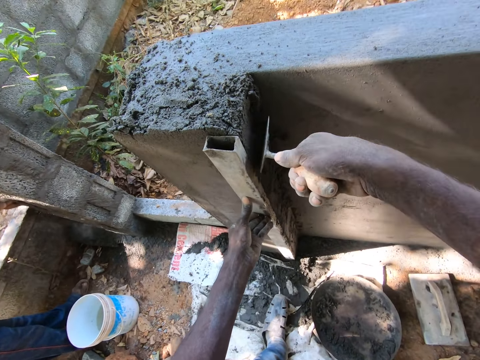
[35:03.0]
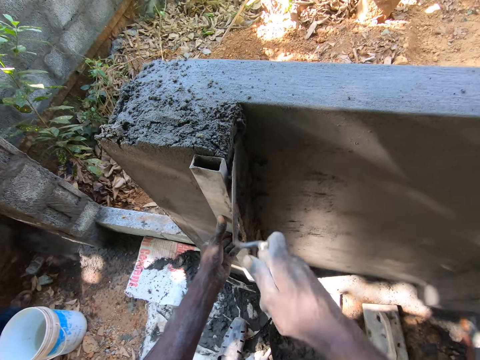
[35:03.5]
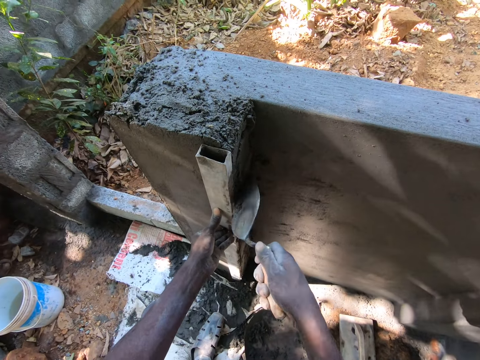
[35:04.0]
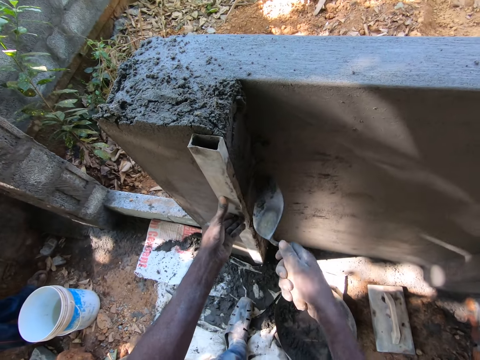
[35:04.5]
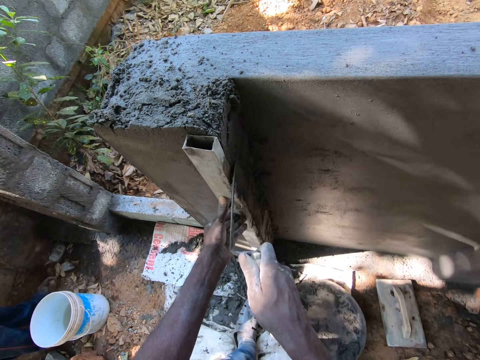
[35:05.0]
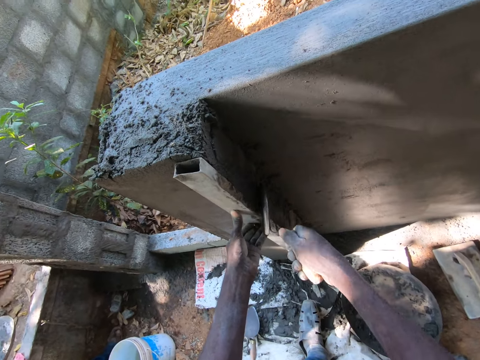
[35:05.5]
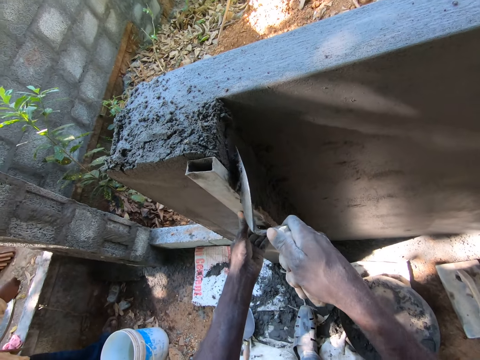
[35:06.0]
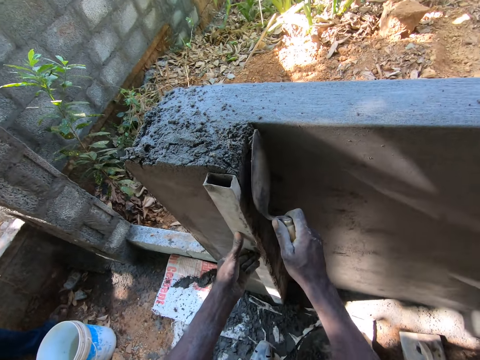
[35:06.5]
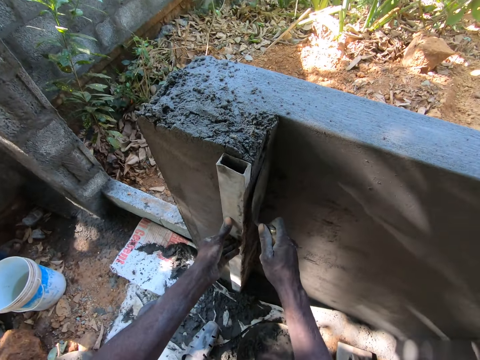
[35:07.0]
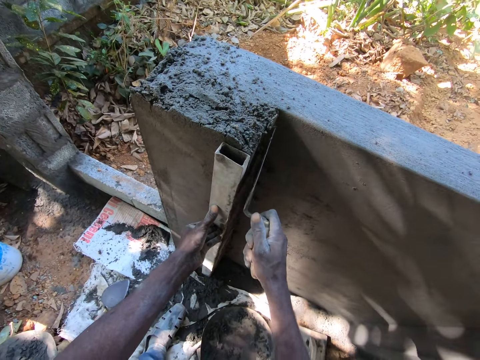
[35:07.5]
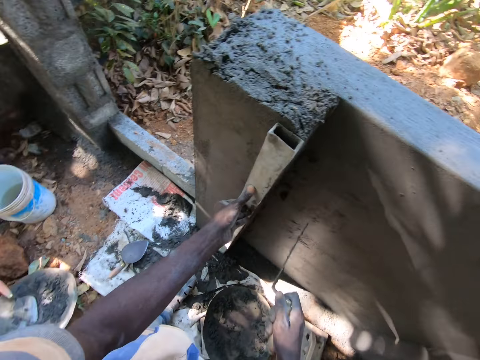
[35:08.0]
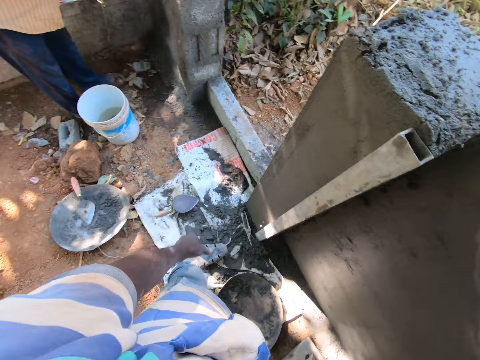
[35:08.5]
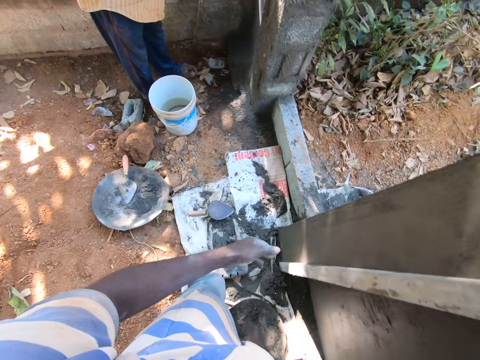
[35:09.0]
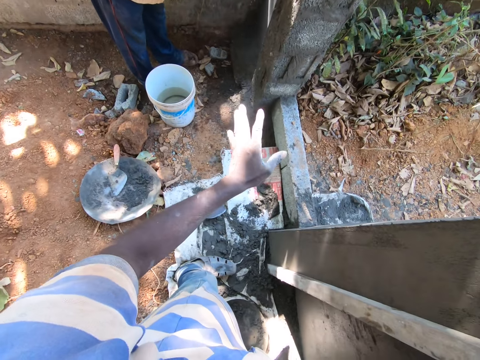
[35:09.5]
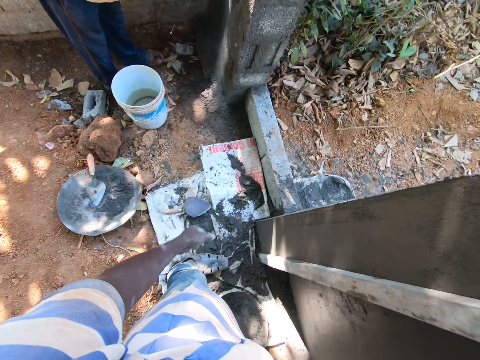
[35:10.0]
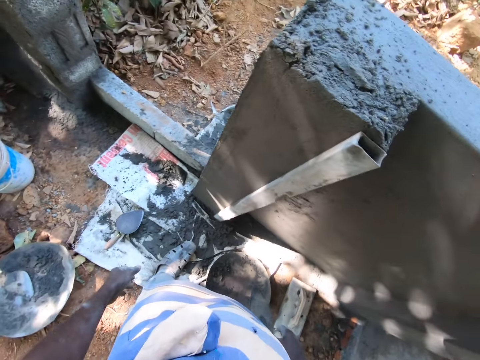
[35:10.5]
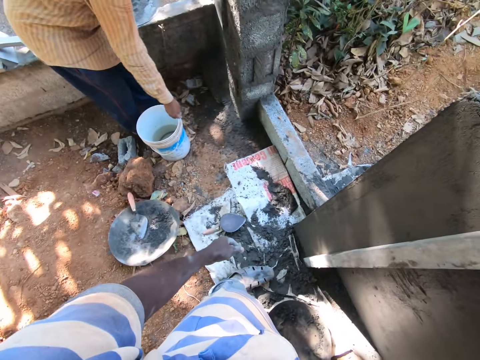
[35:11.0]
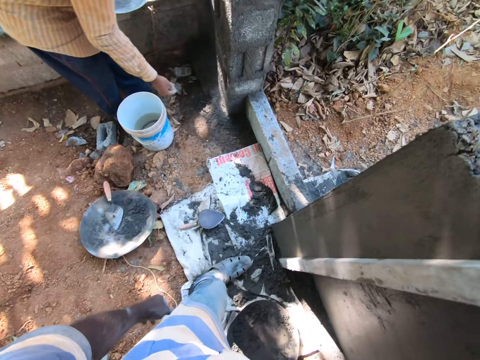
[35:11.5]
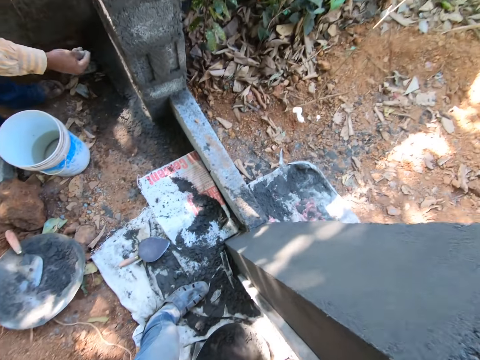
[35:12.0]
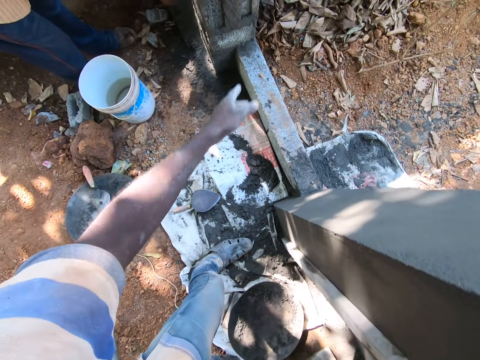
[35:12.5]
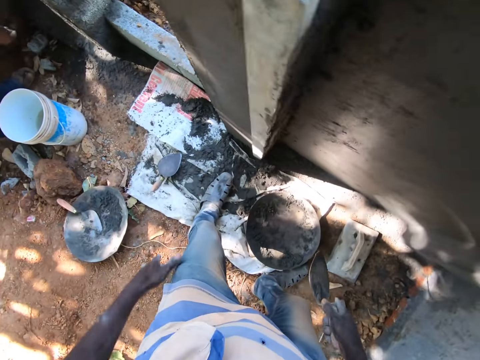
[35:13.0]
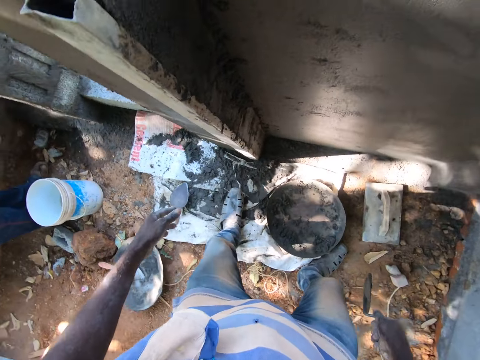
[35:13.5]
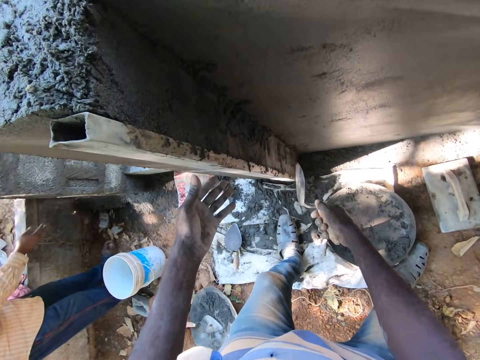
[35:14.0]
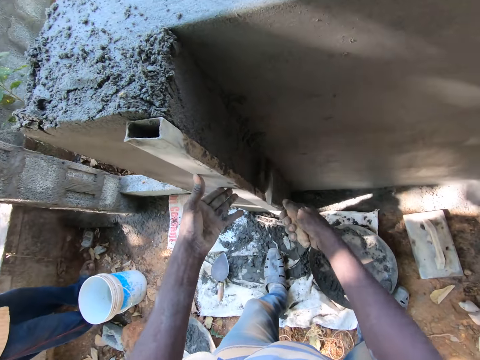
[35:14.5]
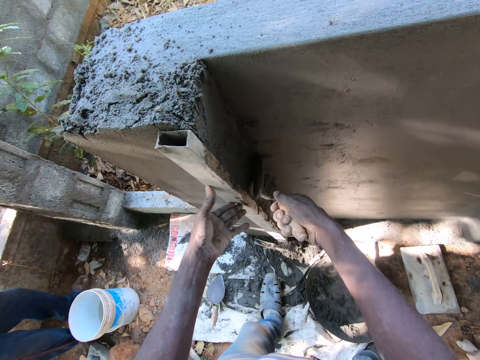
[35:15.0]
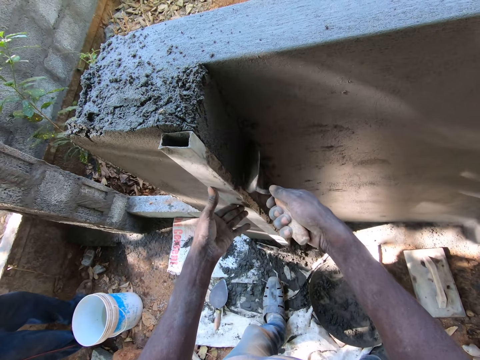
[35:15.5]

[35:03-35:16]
The camera wearer looks around. He smoothens the concrete on the wall with the brick trowel in his right hand.
